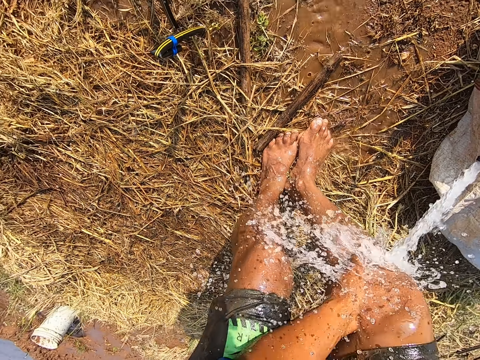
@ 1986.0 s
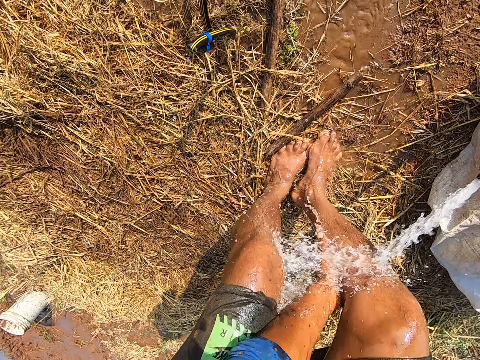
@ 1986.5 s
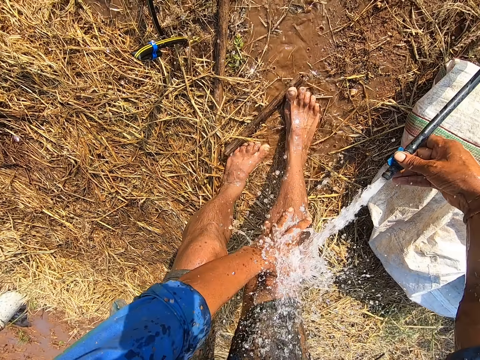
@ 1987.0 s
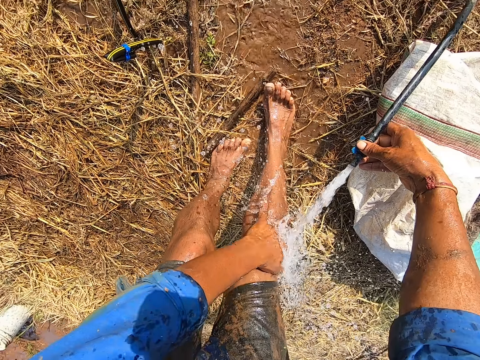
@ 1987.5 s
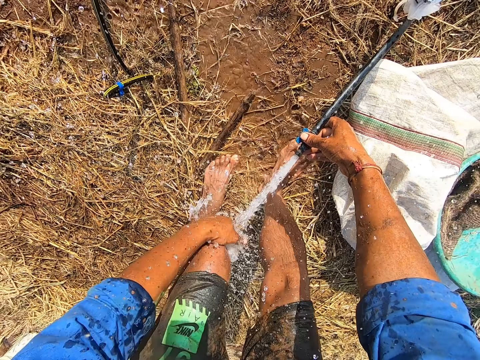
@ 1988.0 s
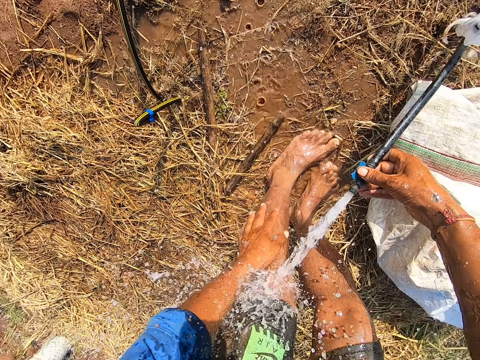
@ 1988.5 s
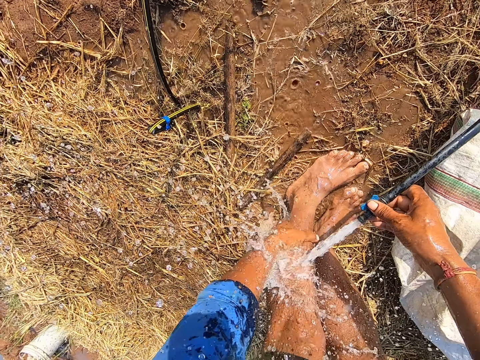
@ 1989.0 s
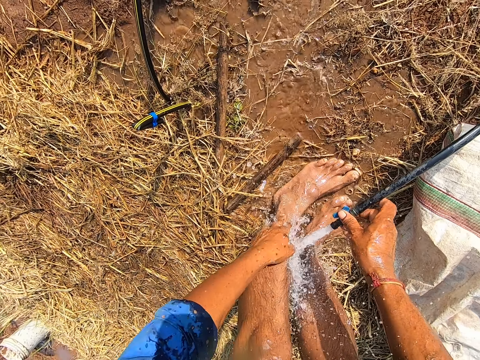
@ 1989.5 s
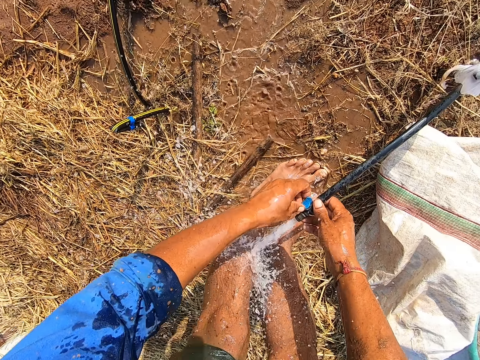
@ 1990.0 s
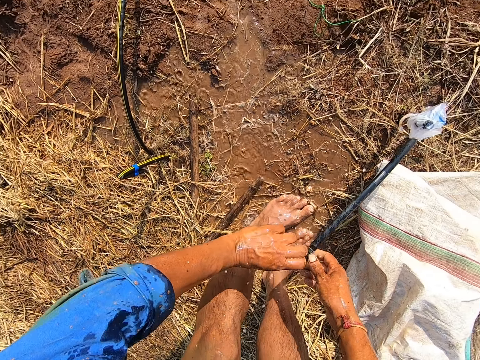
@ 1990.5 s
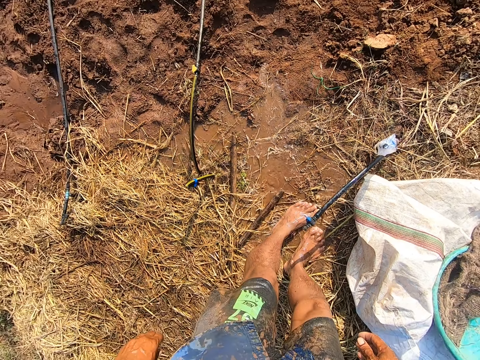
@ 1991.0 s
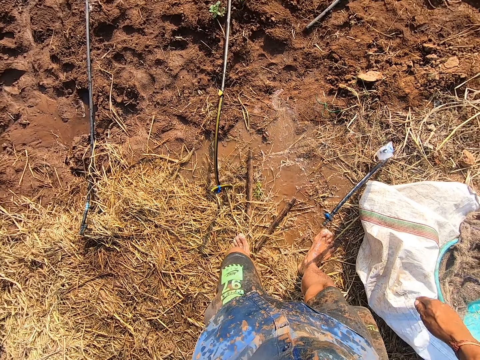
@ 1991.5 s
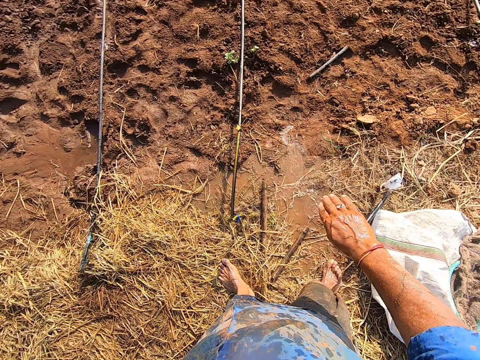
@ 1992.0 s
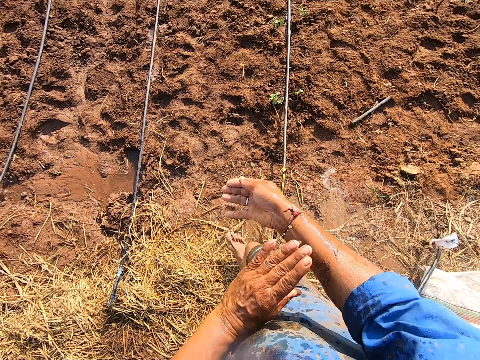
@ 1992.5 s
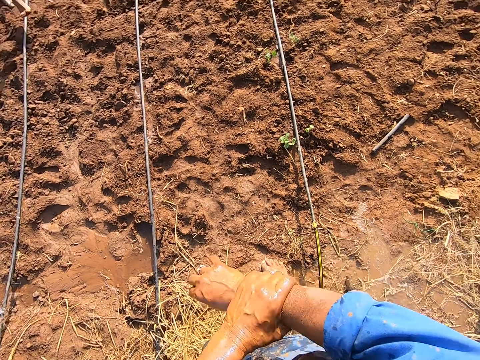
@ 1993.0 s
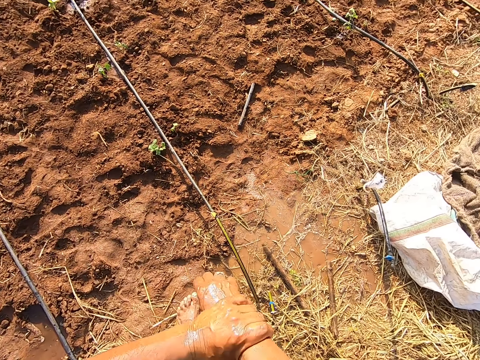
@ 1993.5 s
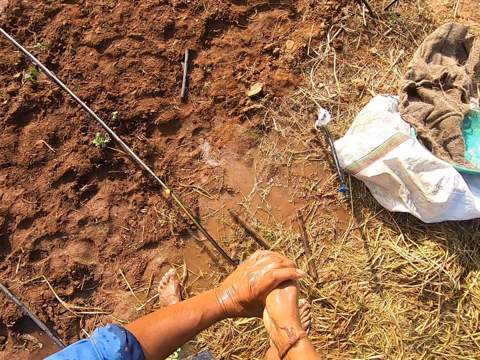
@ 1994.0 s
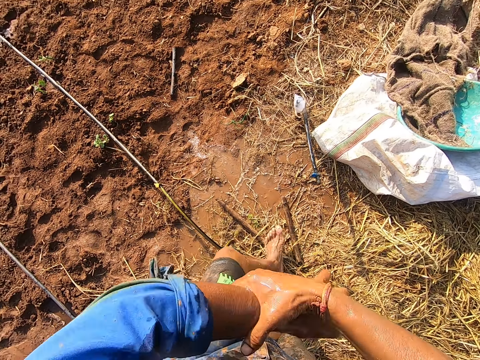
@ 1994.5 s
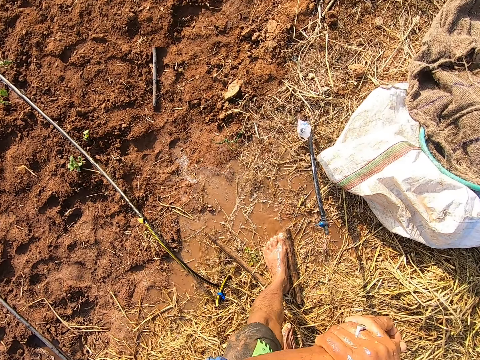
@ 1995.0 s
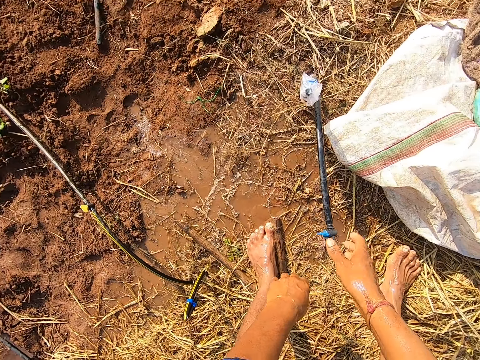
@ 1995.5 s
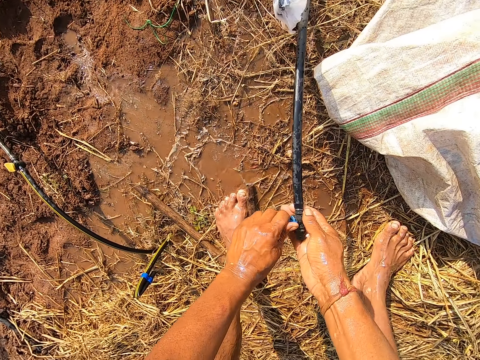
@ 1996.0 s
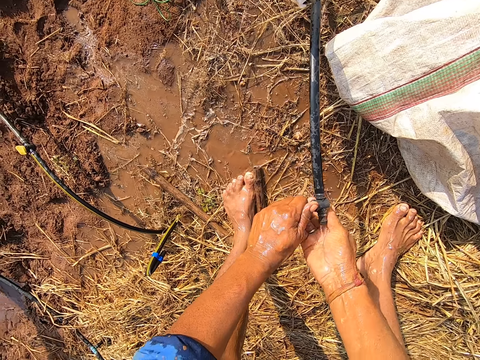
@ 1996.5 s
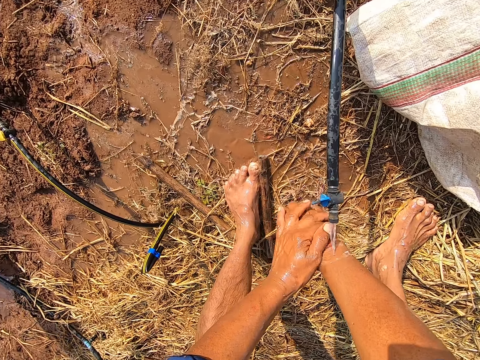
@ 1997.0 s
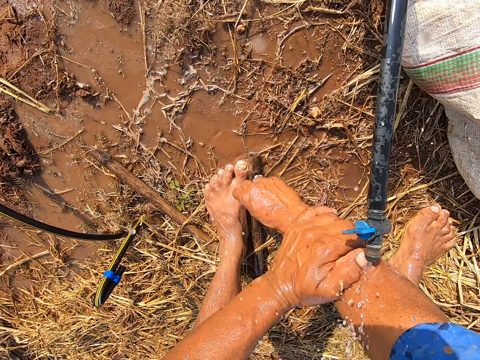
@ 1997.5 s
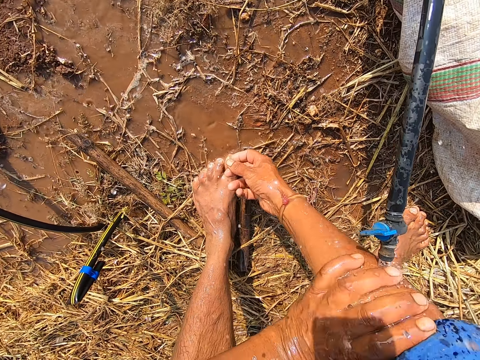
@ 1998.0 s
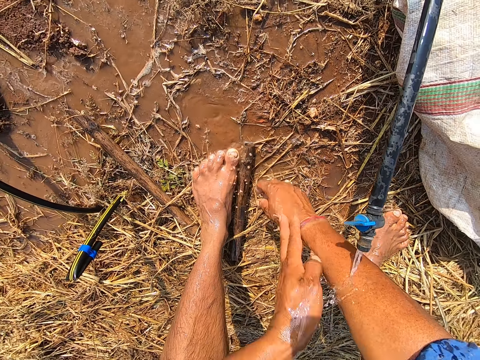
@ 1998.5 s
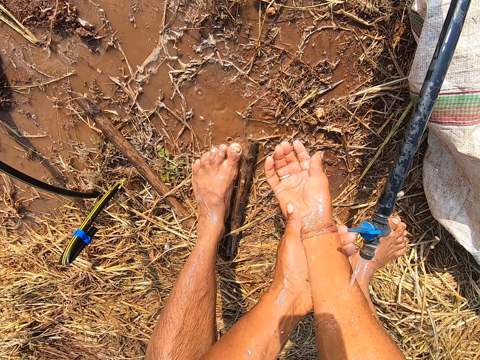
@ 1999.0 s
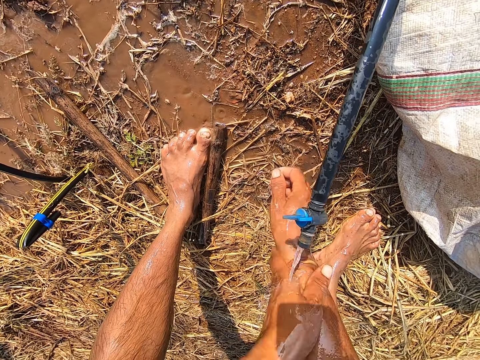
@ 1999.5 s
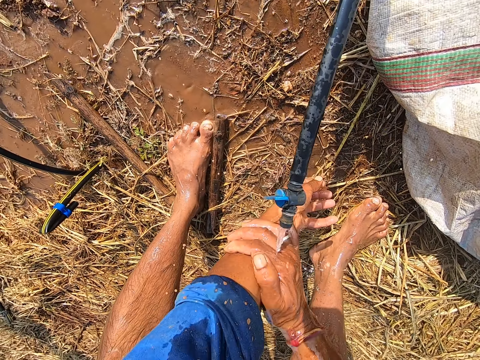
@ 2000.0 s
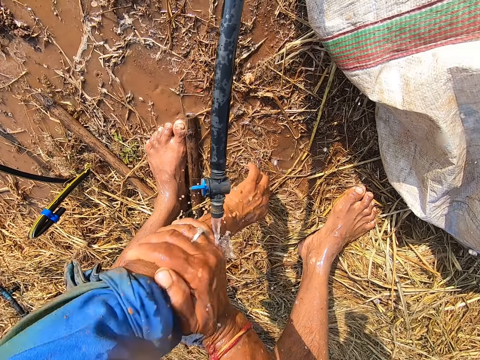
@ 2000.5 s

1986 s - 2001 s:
The camera wearer turns off the irrigation hose tap with his left hand. He walks around. He scrubs his hands together. He wipes his hands. He turns on the irrigation hose tap with his left hand. He washes his hands under the irrigation hose tap.

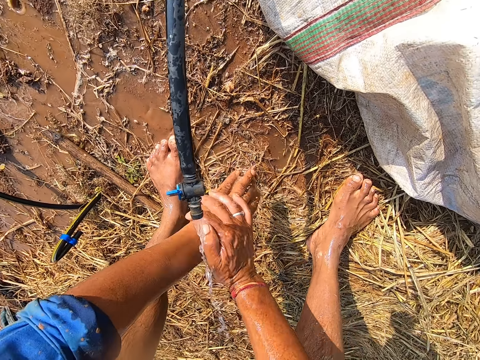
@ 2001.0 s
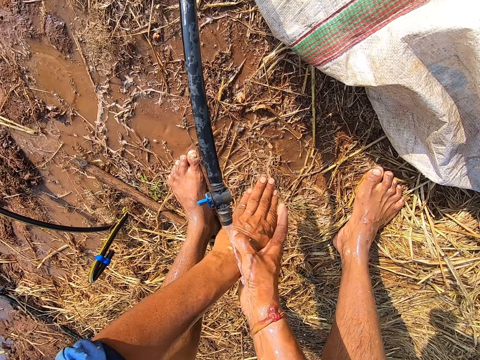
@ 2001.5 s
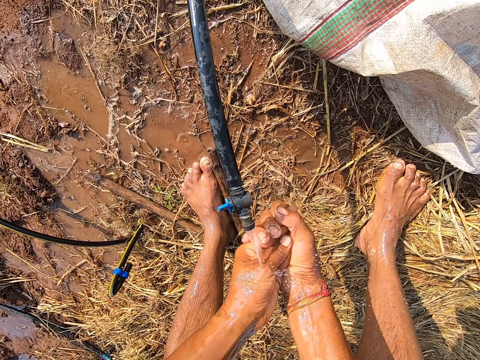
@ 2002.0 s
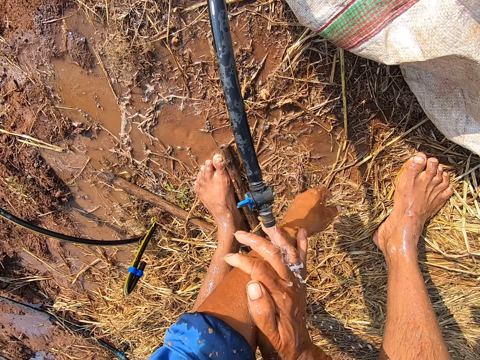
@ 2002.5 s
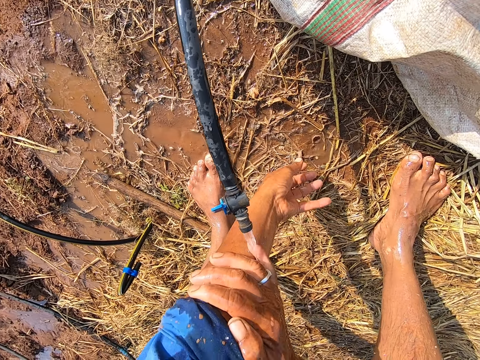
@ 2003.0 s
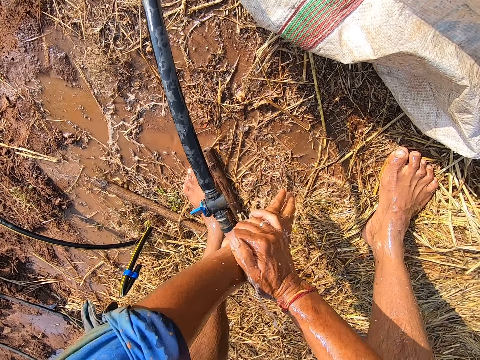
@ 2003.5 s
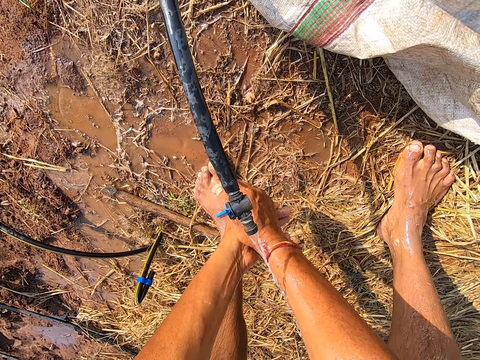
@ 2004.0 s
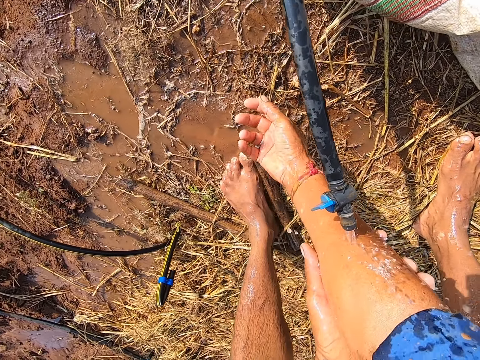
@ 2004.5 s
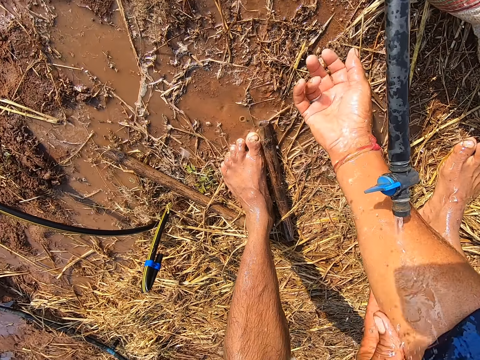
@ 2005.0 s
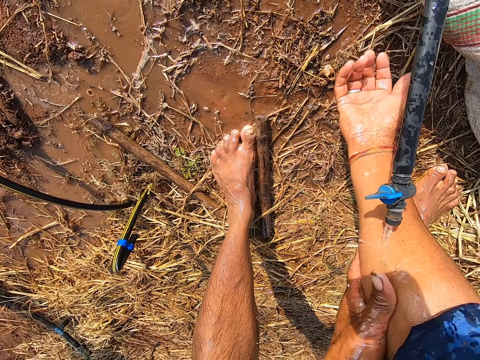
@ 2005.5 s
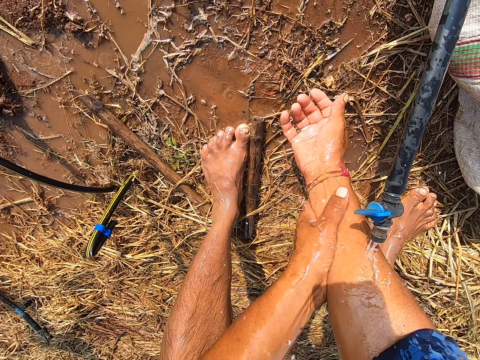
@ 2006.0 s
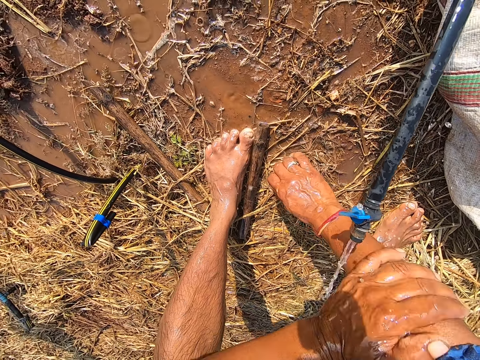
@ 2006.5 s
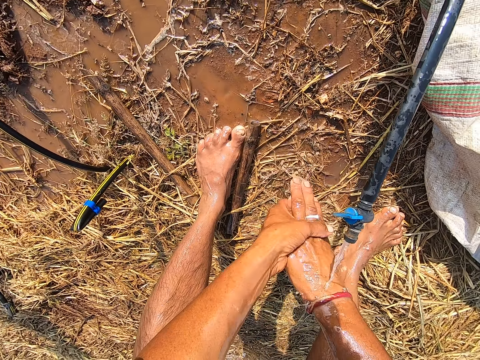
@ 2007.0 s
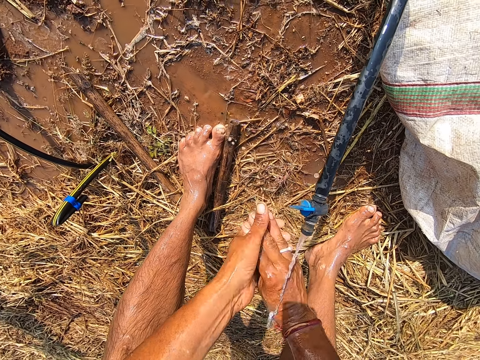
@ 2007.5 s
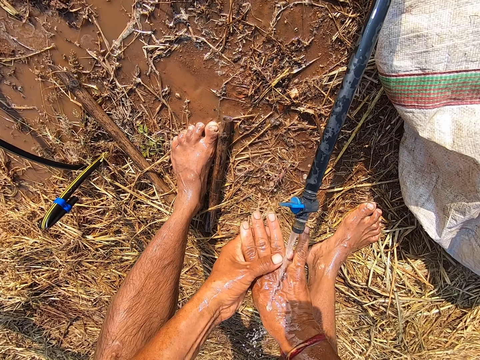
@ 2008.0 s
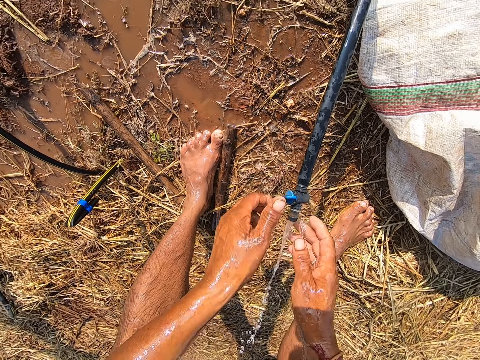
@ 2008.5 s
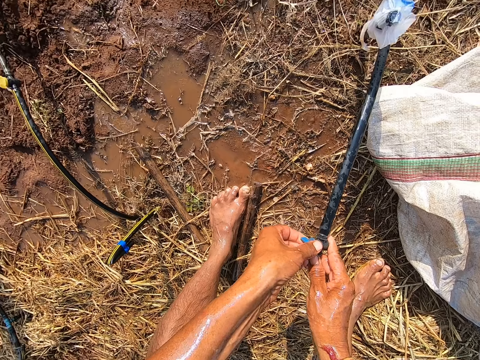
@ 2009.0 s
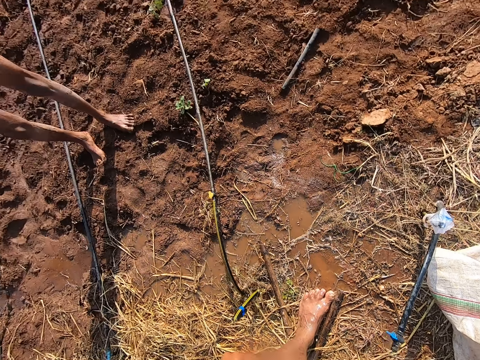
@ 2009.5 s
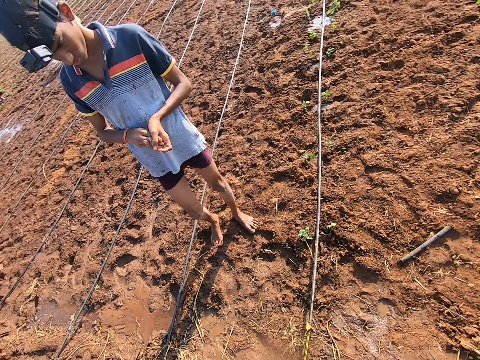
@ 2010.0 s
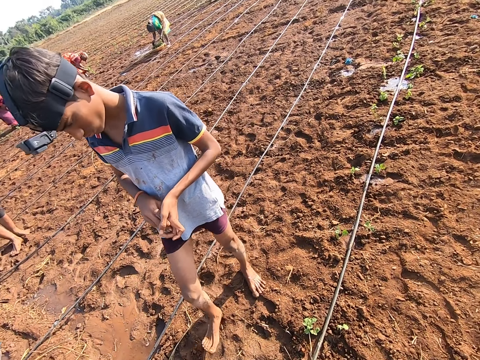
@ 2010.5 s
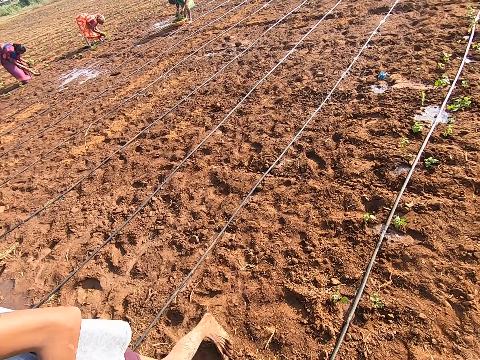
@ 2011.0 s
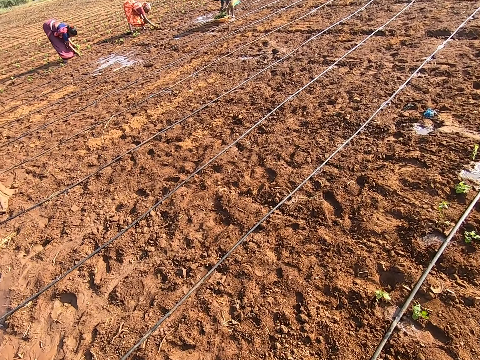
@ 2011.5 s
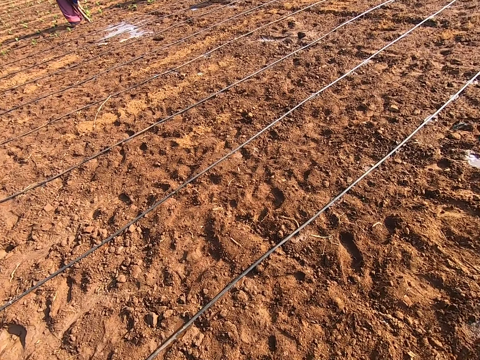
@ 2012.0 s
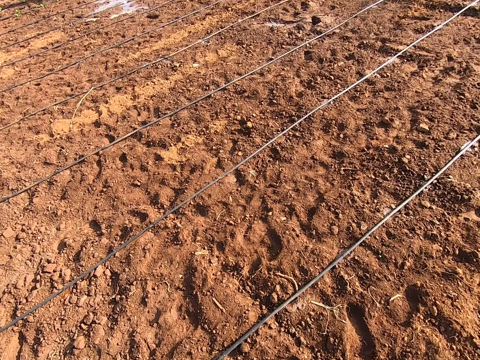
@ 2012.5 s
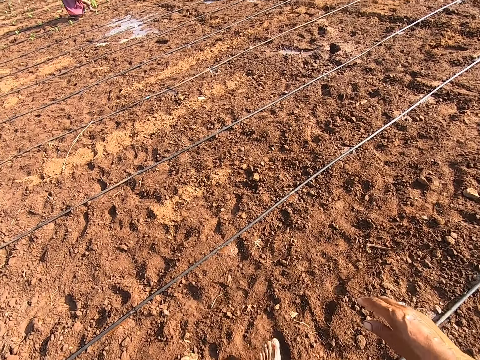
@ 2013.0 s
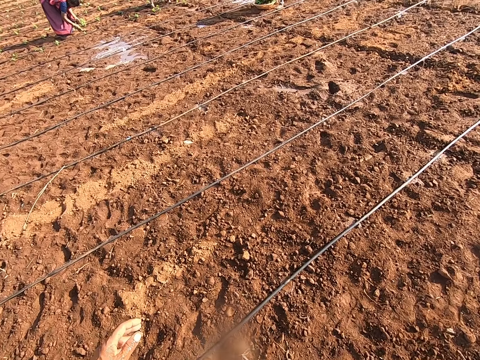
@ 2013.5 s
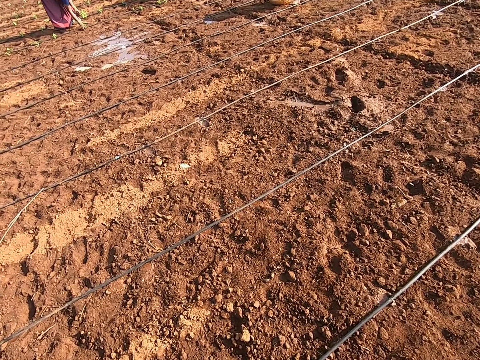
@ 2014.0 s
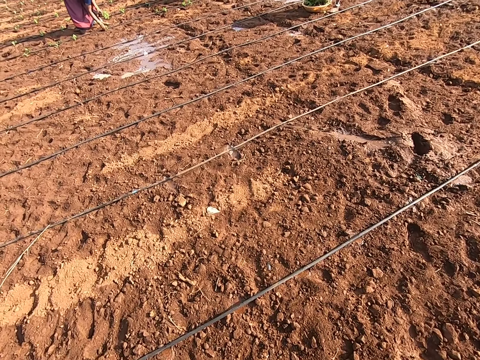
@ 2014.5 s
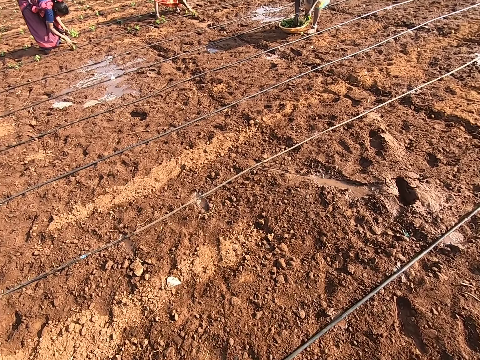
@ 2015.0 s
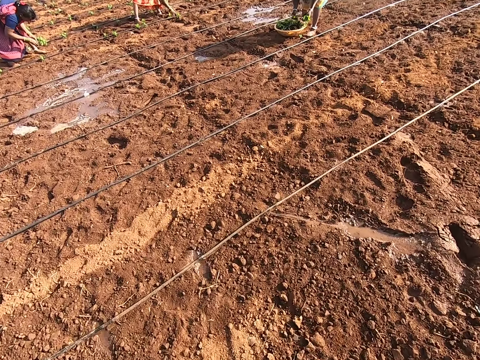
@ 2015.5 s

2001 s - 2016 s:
The camera wearer turns off the irrigation hose tap with his hands. He looks around. A woman sows a plant in the soil with her right hand. Another woman sows a plant in the soil with her right hand. A third woman sows a plant in the soil with her right hand. The camera wearer walks around.
